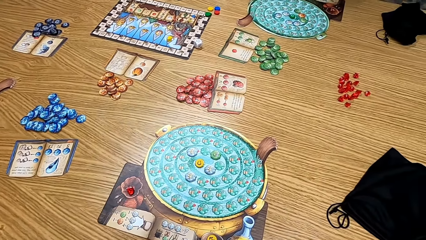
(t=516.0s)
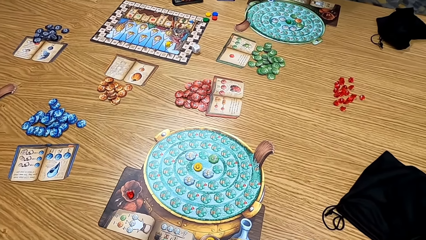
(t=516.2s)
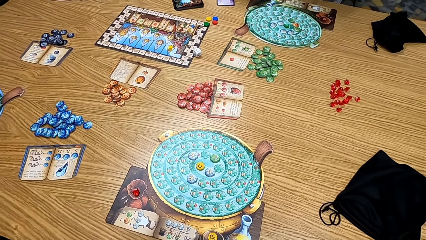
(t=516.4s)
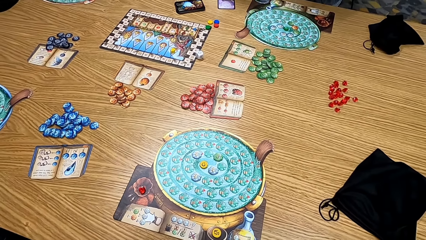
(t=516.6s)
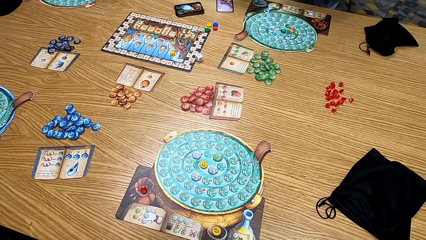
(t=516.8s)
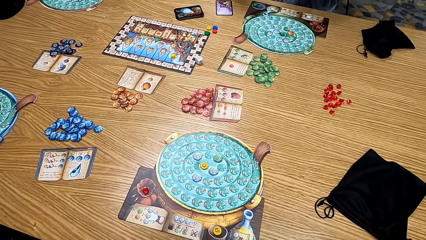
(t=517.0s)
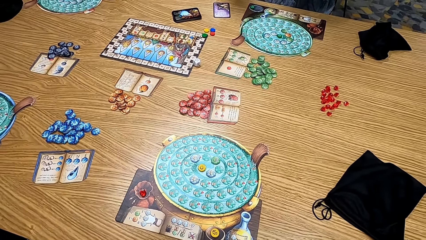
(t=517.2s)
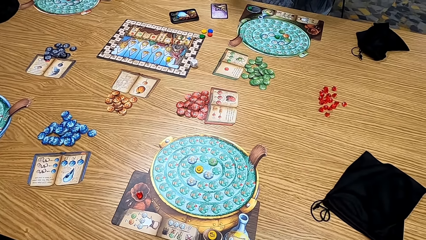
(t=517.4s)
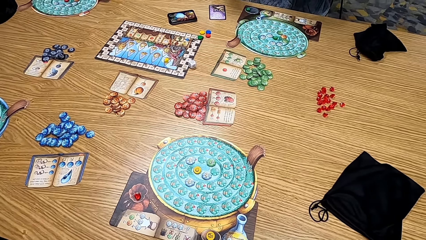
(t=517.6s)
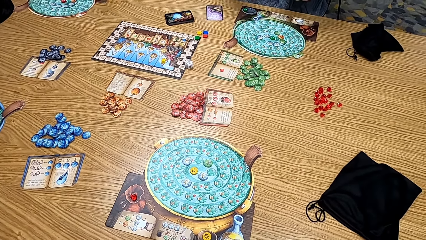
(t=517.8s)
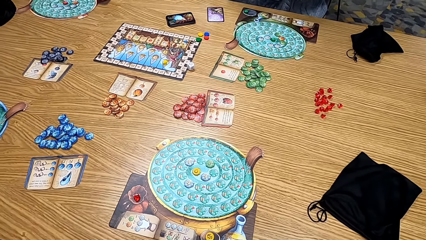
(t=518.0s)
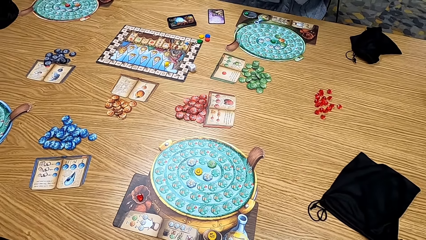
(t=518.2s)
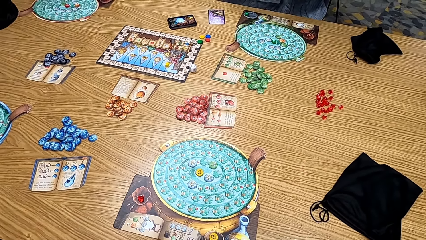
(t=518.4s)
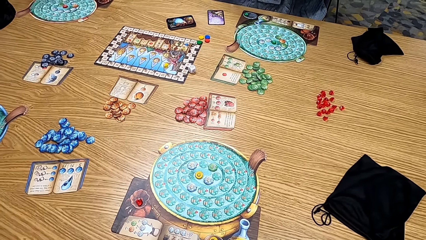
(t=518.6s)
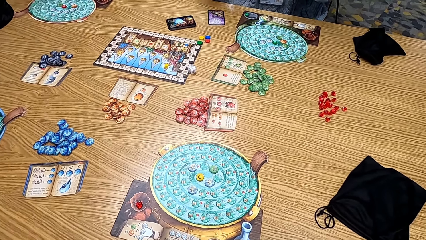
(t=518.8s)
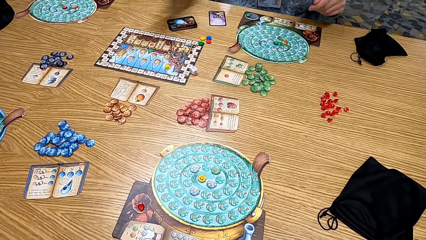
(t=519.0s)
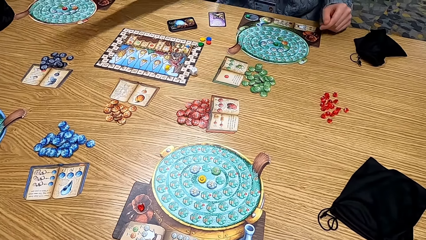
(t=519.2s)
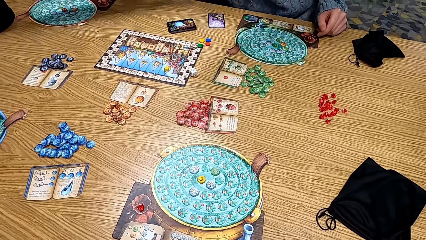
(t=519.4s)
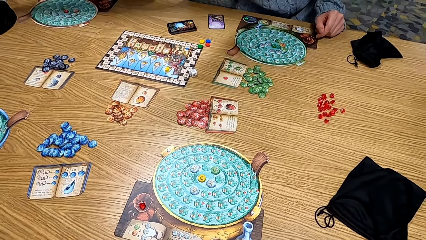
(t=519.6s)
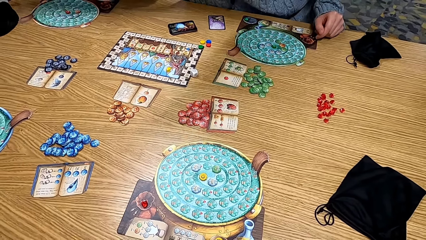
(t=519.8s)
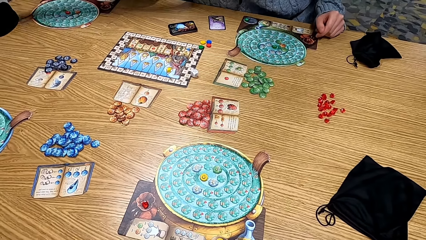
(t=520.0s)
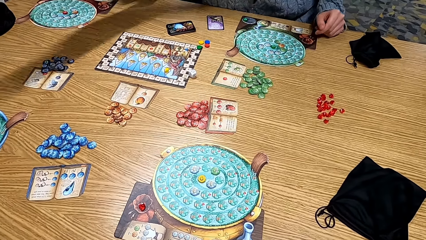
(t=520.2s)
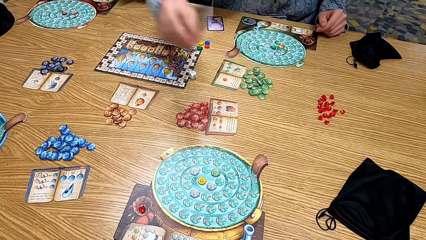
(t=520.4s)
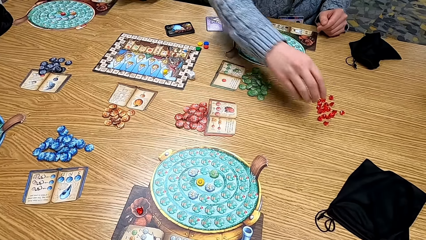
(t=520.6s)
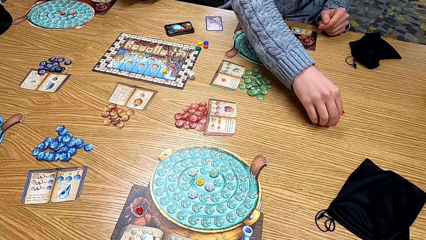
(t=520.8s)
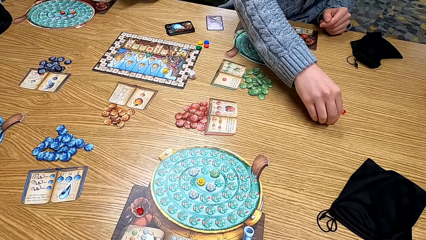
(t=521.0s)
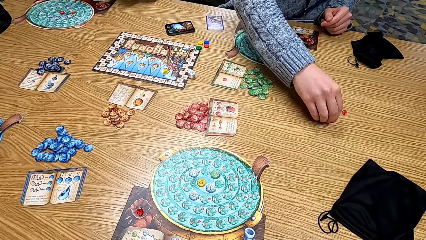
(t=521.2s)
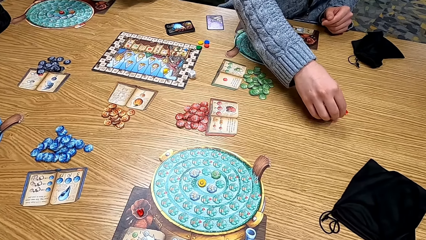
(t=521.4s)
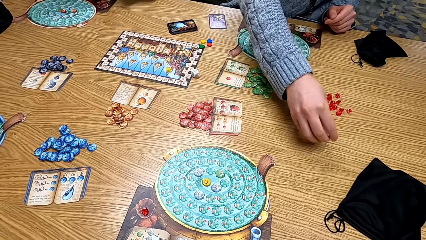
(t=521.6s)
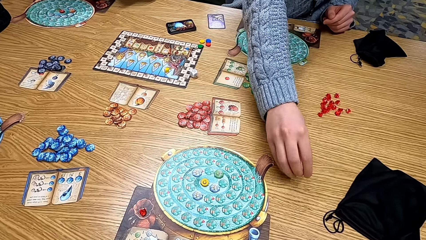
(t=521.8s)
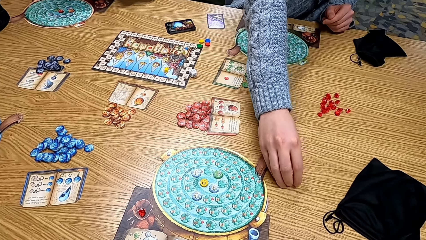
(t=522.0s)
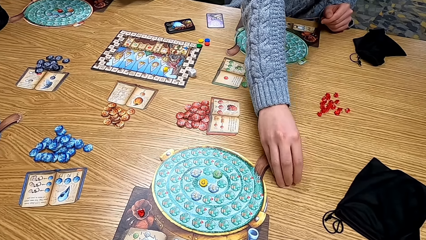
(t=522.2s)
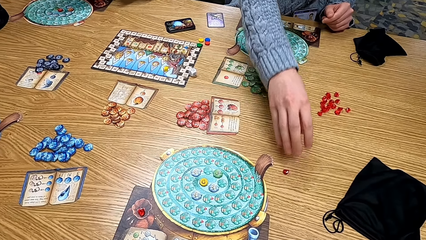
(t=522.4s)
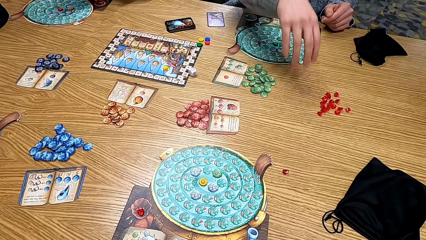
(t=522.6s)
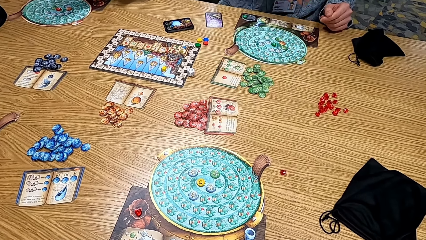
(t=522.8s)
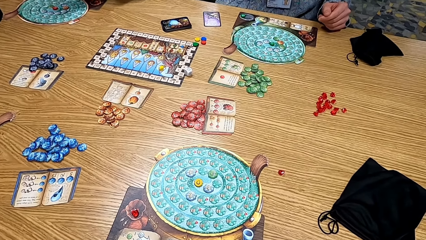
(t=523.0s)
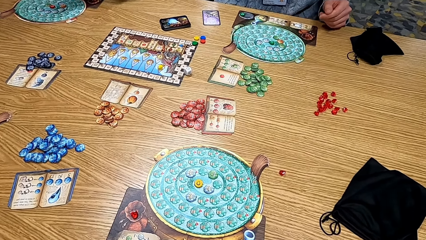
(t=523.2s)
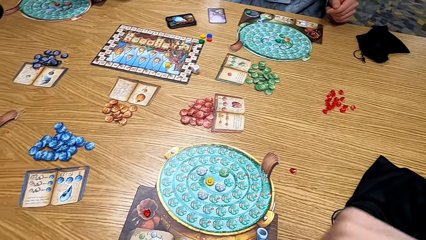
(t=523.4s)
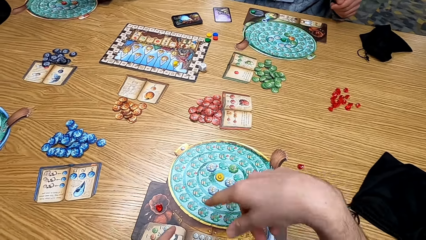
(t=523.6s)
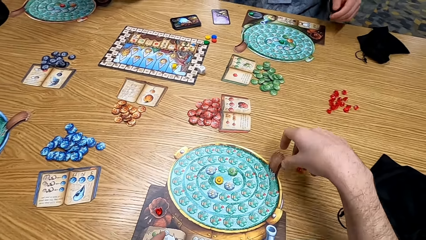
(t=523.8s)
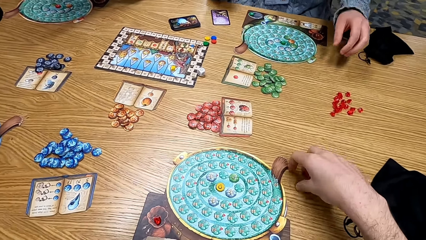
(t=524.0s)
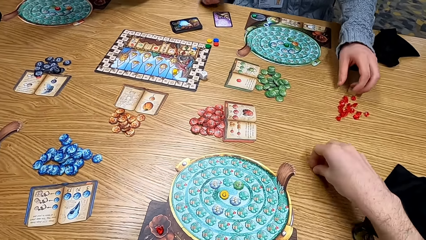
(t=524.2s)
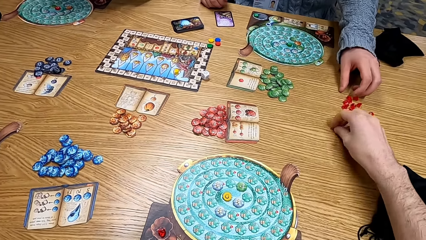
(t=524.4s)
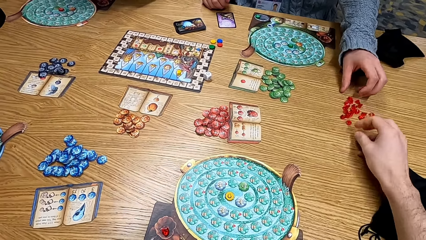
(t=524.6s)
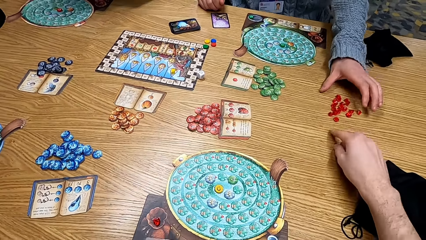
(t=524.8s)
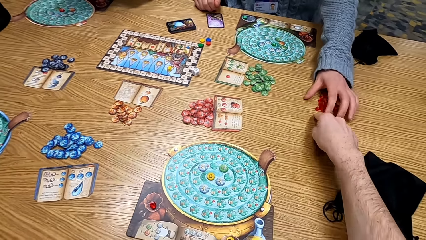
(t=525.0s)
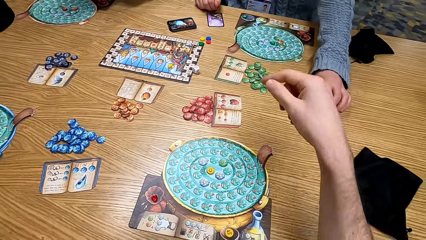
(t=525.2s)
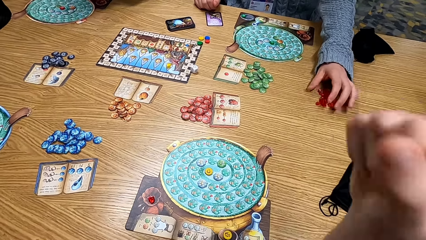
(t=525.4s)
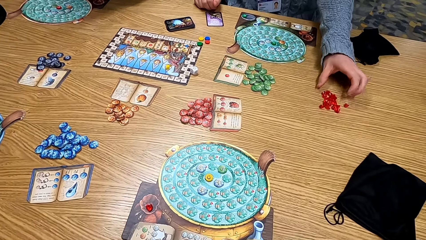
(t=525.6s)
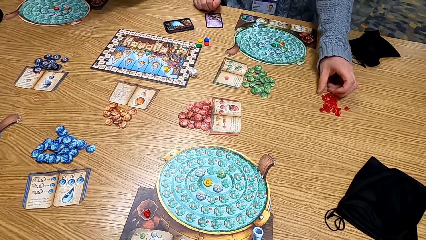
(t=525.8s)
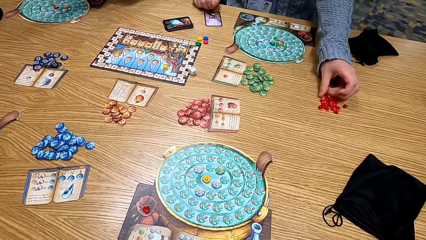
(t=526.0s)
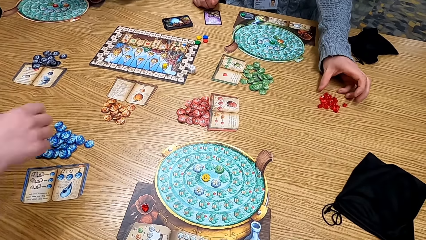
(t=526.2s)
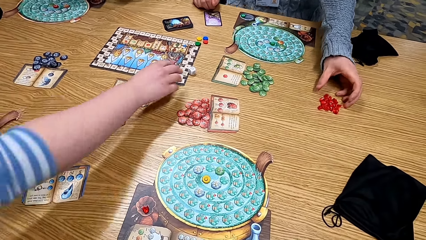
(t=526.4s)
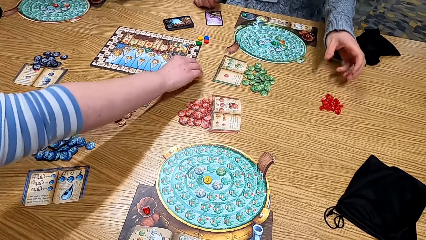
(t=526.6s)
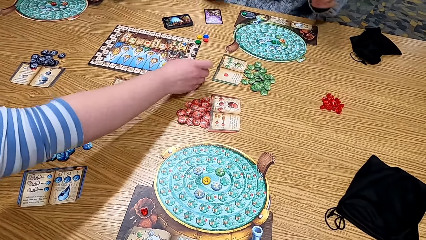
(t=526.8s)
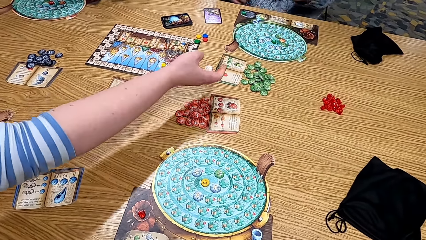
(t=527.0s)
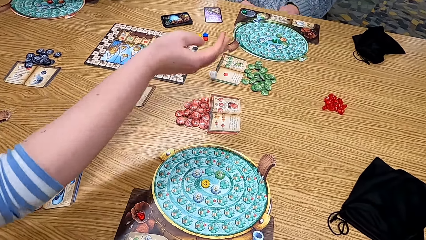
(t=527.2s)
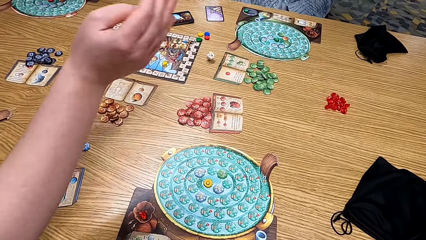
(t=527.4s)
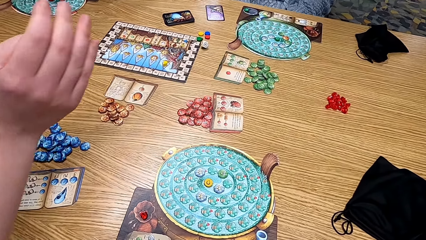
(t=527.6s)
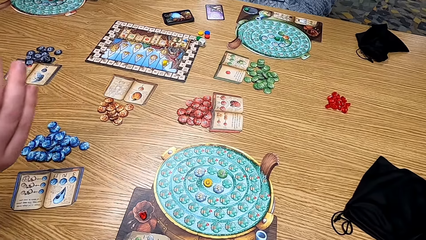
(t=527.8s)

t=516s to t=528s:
The camera wearer looks at the table. A man picks up the red dice or clipart and puts the dice on the table. The camera wearer moves the clipart. A woman picks up the dice. A lady plays the board game.

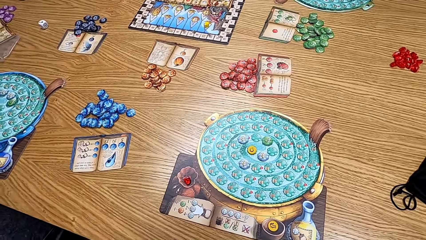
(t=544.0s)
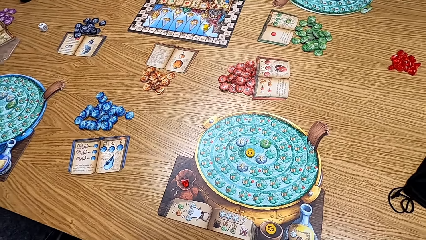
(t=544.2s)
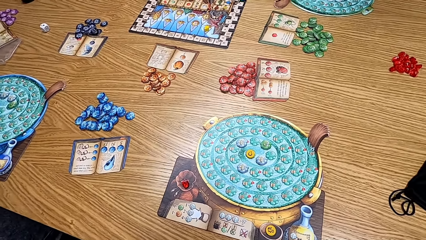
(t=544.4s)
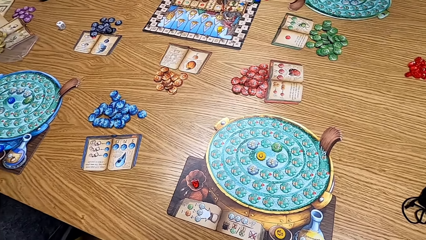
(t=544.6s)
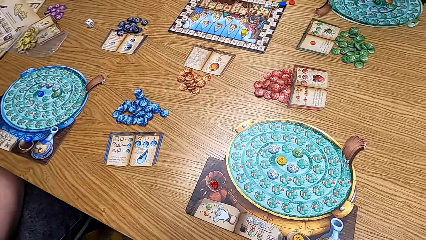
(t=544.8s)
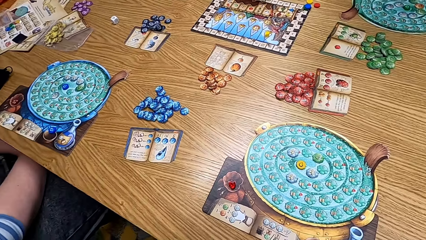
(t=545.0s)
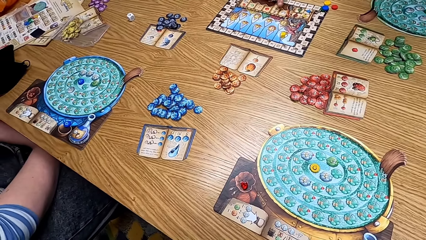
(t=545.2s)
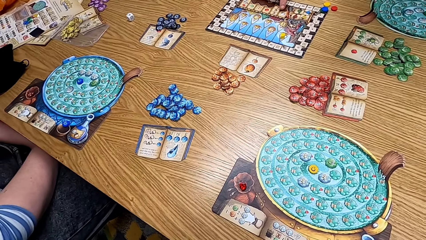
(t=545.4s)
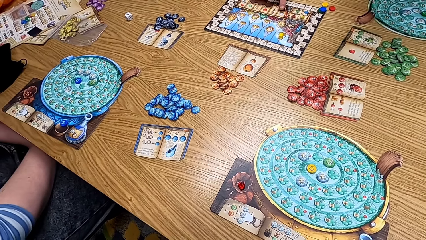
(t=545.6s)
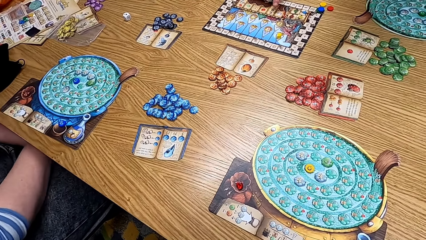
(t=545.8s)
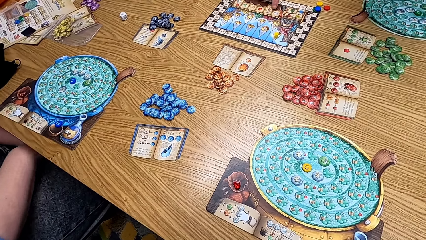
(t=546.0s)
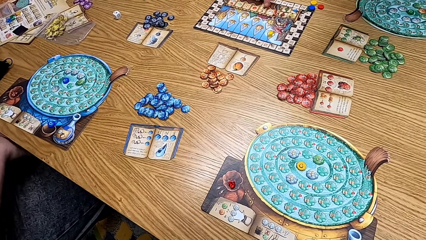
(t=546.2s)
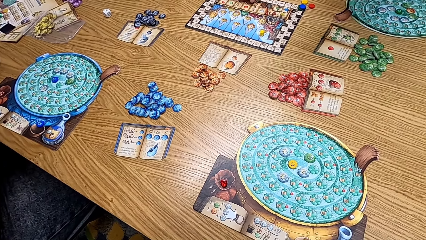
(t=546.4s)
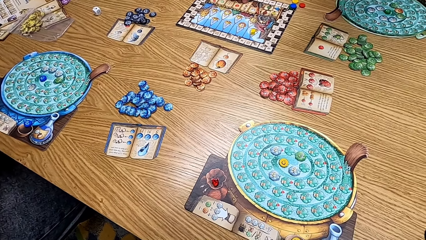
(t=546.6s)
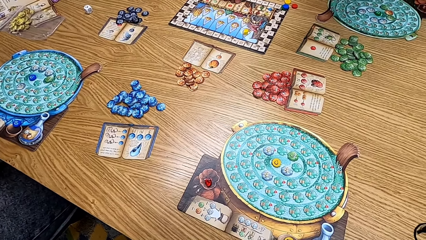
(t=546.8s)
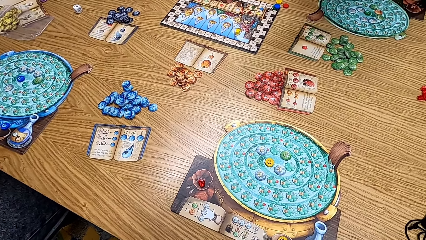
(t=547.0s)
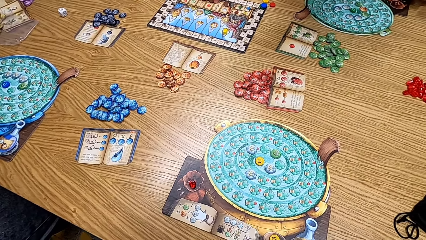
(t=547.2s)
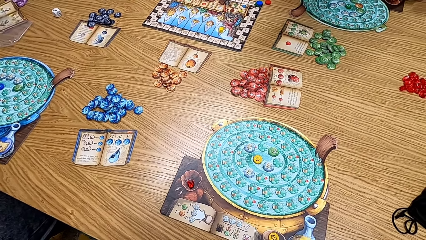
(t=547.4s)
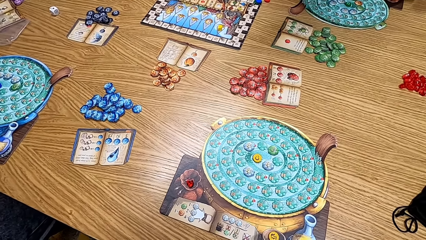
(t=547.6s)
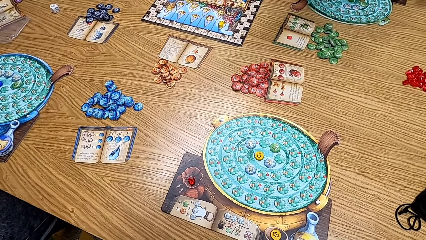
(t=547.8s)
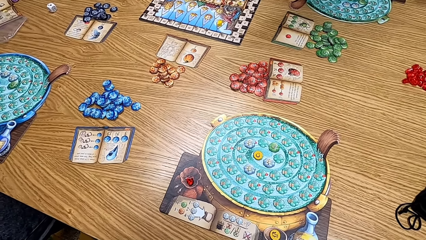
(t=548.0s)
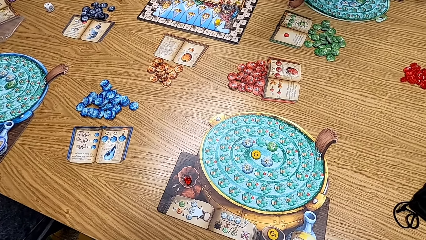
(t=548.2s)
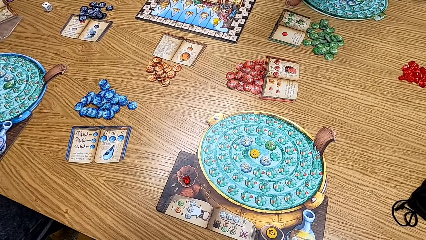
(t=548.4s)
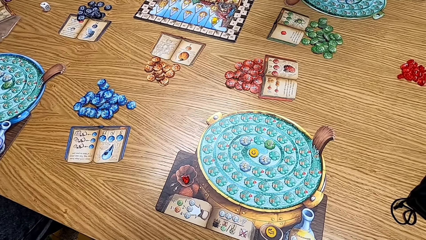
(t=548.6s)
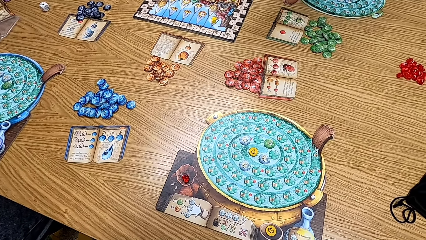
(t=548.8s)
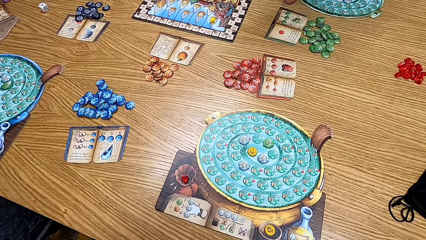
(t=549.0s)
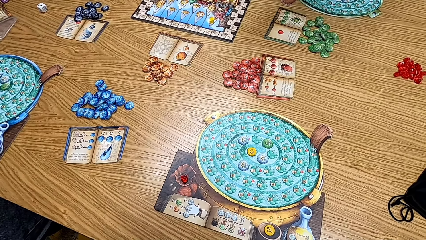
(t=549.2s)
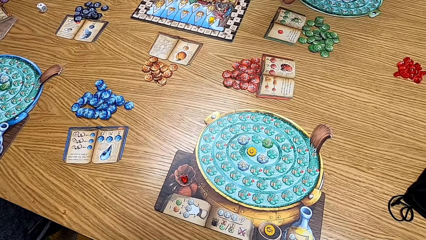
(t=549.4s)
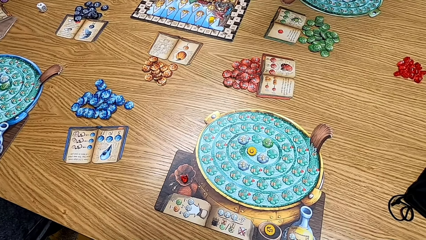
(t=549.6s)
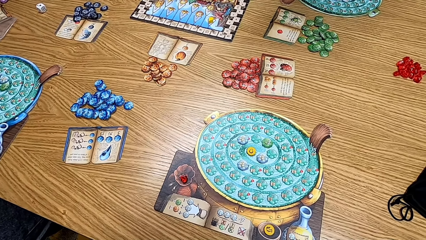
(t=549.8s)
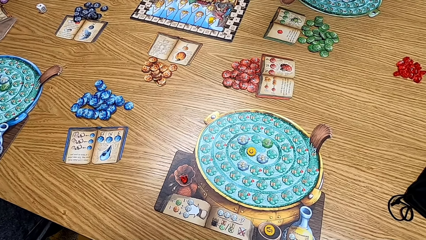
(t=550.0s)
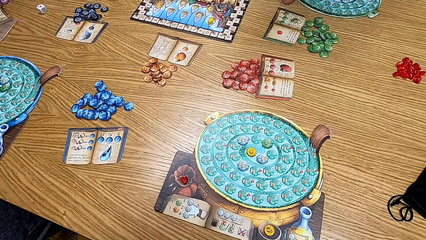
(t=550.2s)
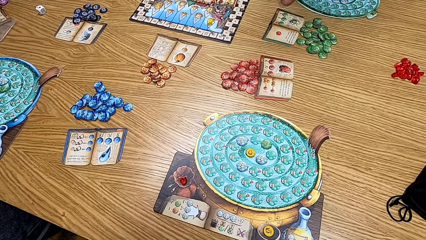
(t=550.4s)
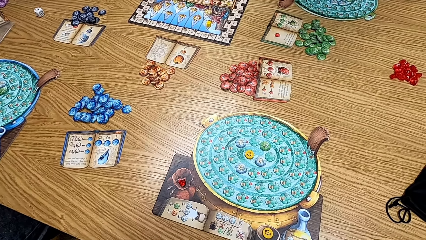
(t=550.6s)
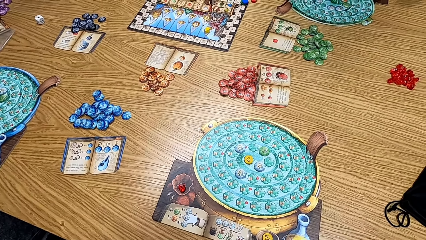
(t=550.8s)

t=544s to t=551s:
The camera wearer looks at the game on the table. A lady counts the board.
